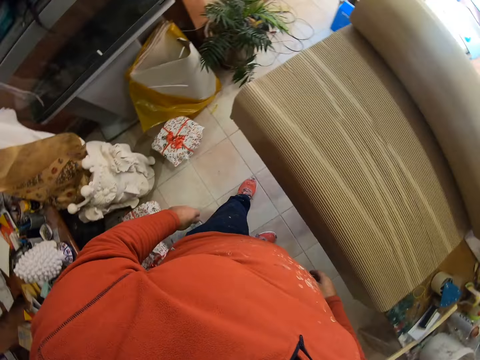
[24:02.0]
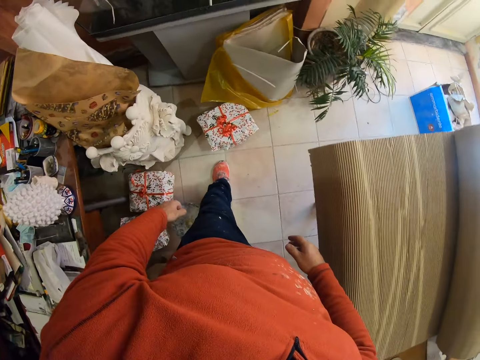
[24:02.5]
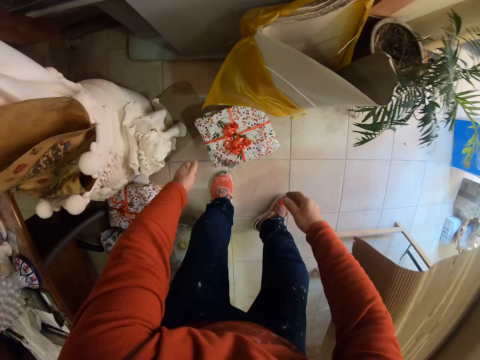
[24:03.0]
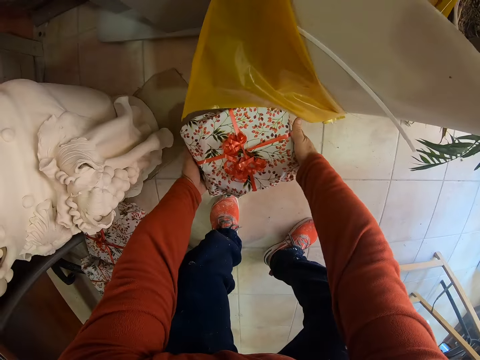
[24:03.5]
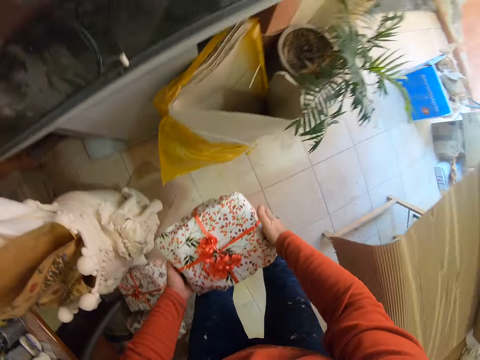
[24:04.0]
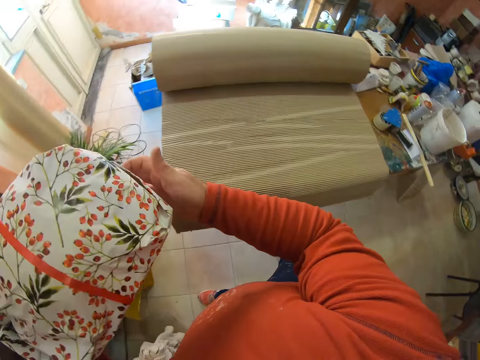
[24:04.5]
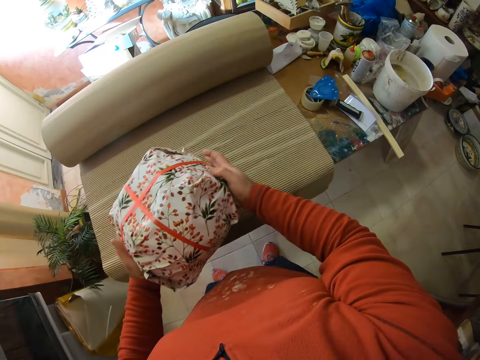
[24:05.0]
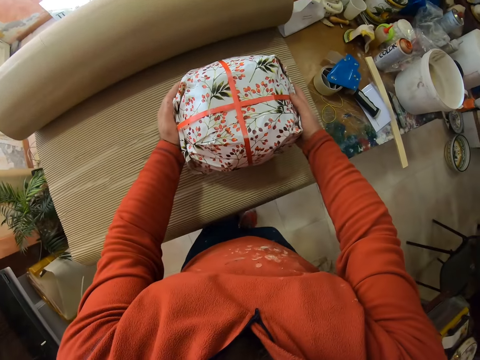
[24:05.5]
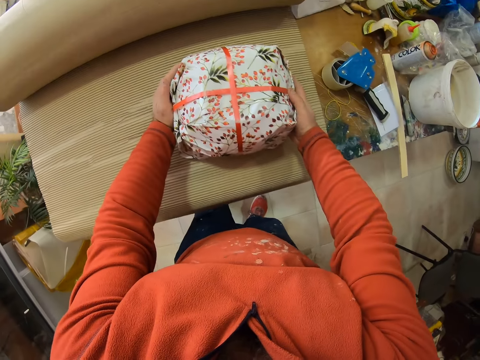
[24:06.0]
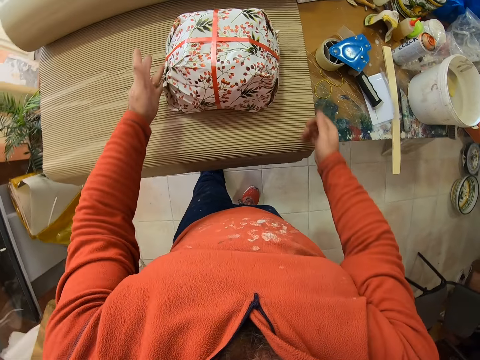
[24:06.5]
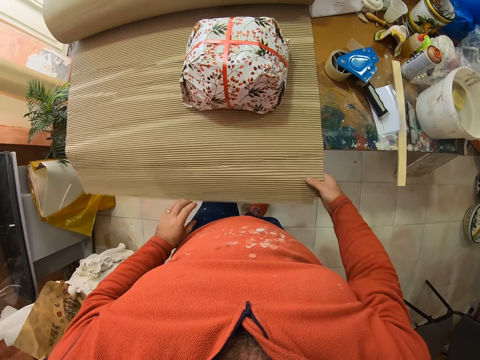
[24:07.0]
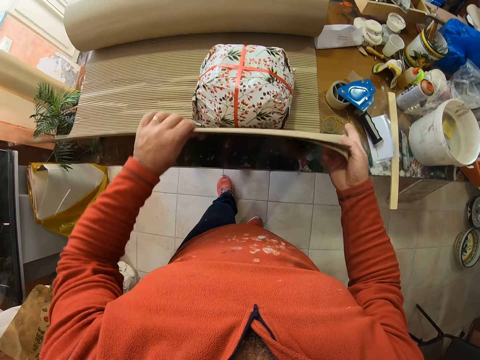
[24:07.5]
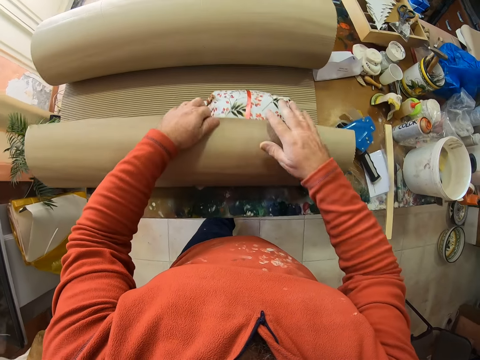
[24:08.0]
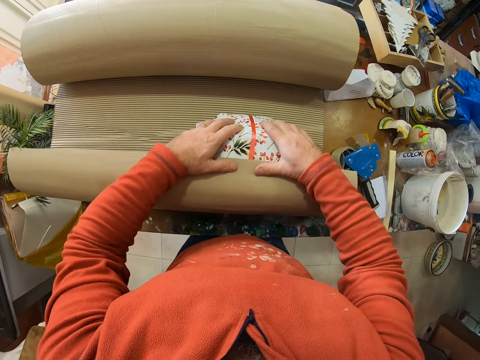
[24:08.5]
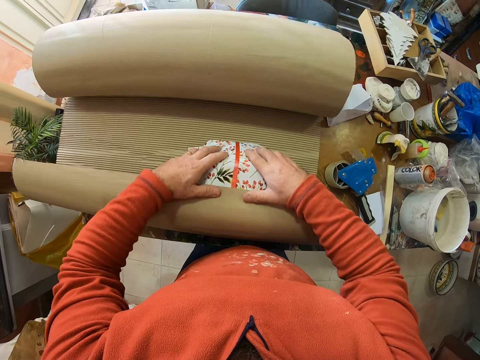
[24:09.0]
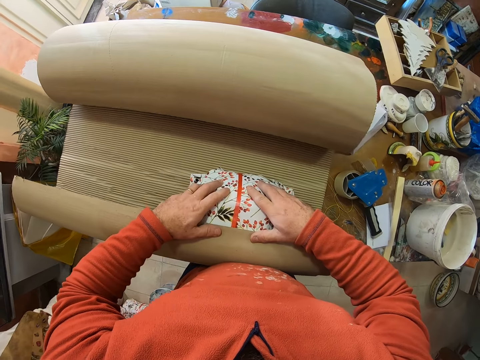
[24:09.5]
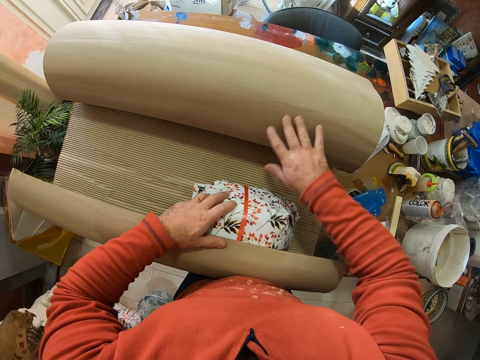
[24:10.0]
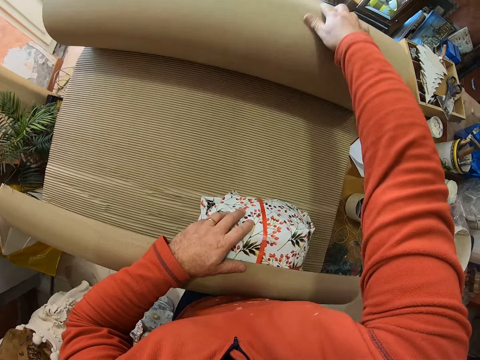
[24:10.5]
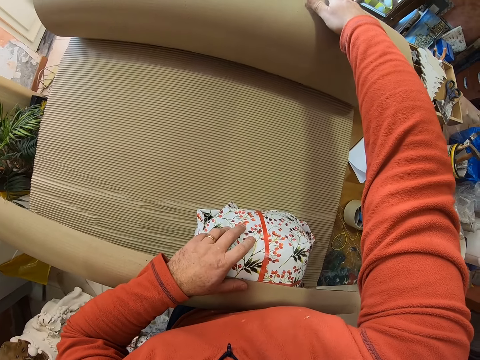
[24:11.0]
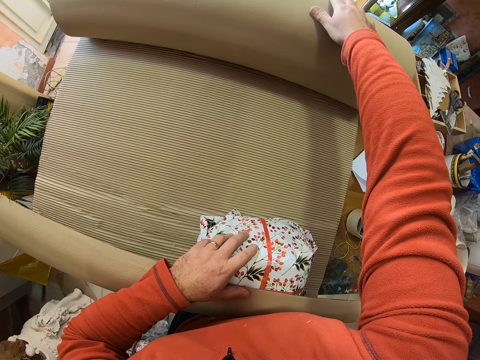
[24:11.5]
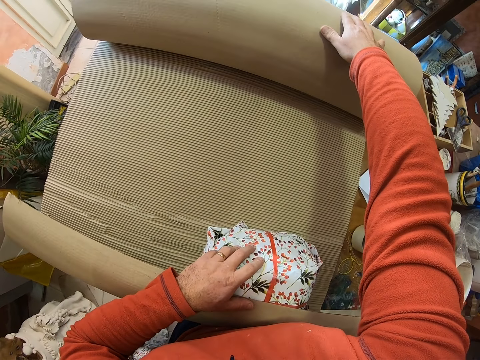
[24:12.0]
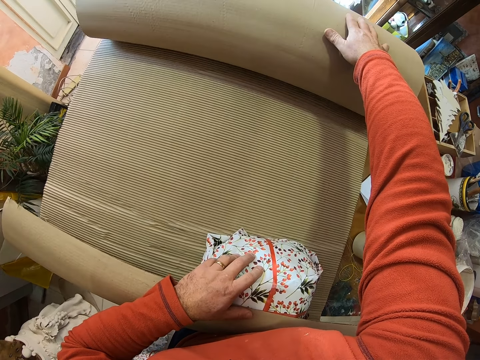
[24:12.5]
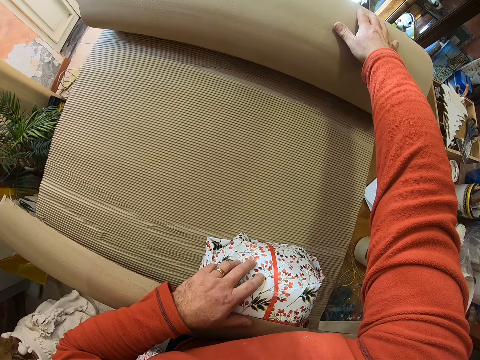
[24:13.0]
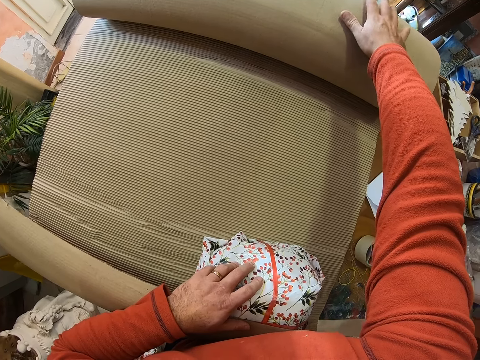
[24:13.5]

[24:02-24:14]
The camera wearer picks up a parcel from the floor. They put the parcel on the brown paper. They wrap the parcel with the brown paper. They unroll the brown paper.

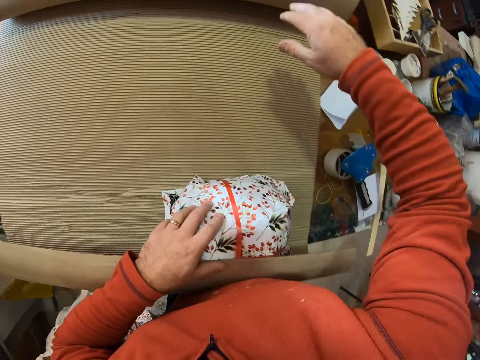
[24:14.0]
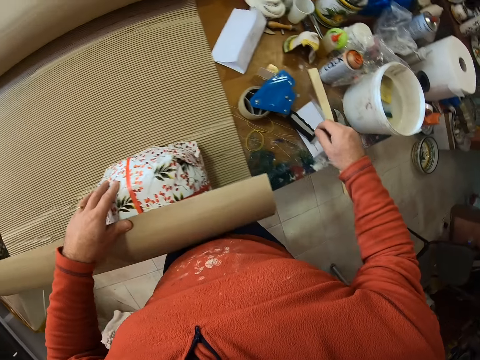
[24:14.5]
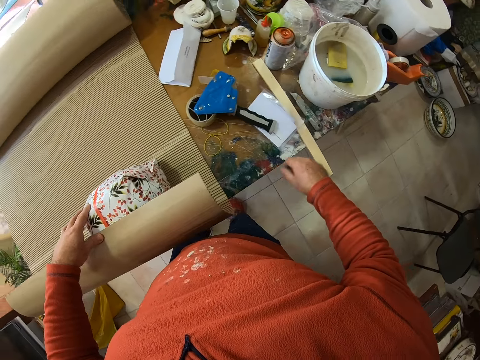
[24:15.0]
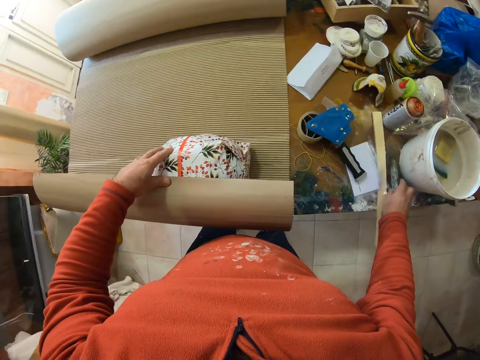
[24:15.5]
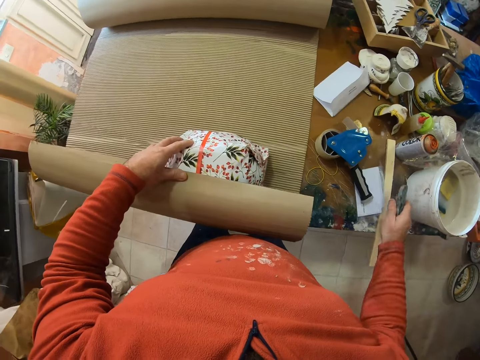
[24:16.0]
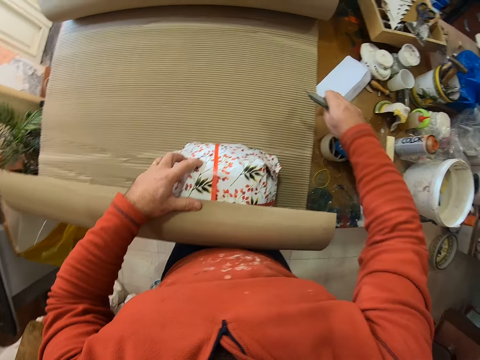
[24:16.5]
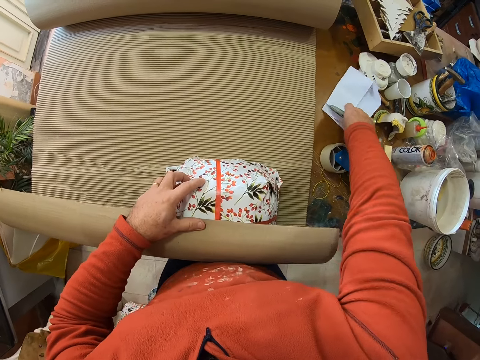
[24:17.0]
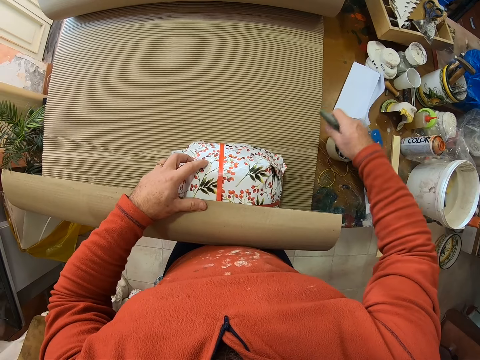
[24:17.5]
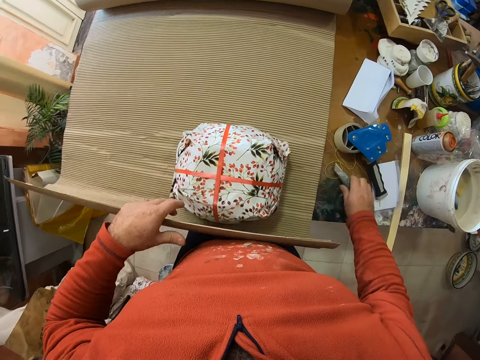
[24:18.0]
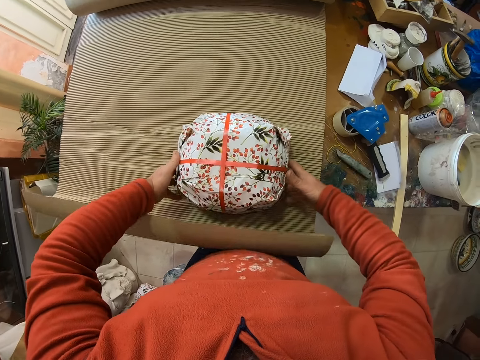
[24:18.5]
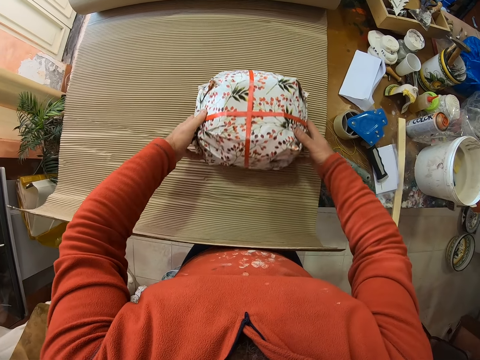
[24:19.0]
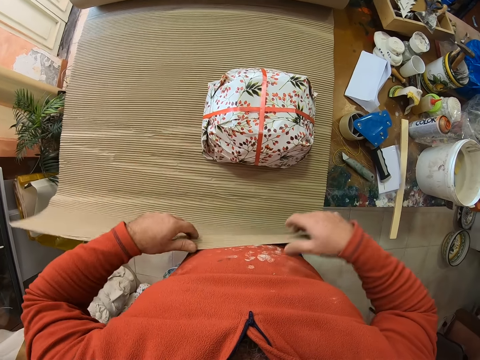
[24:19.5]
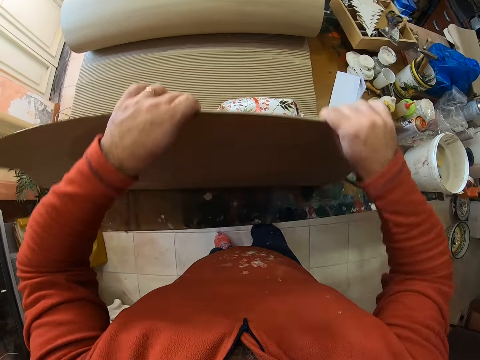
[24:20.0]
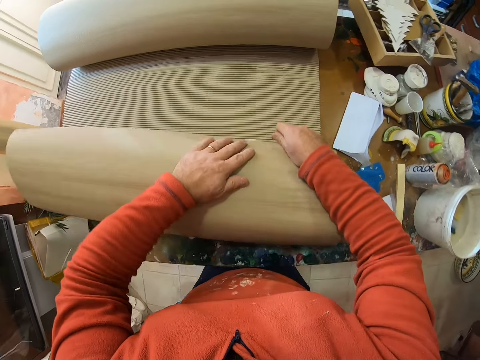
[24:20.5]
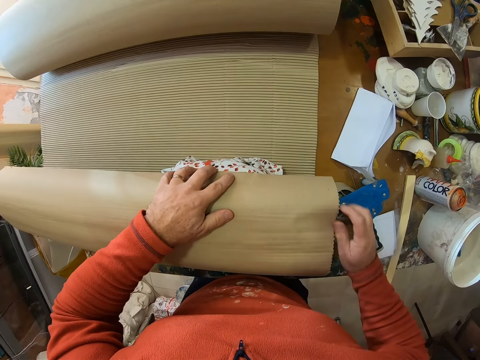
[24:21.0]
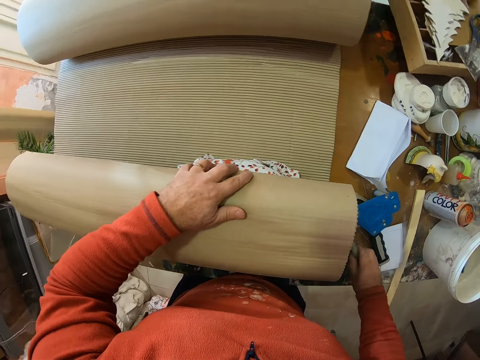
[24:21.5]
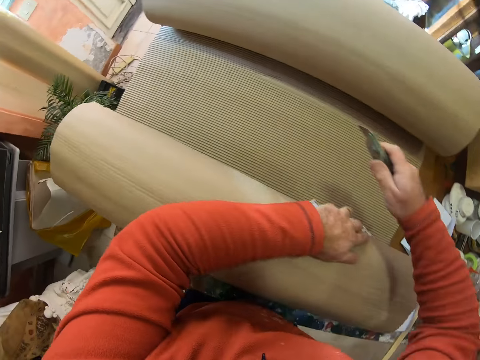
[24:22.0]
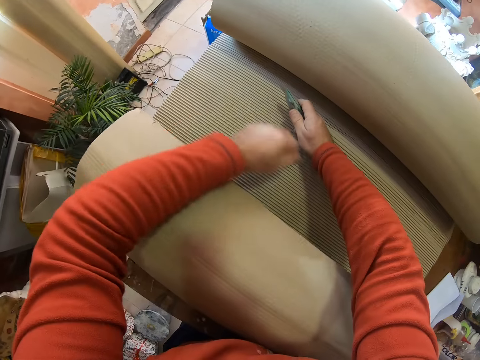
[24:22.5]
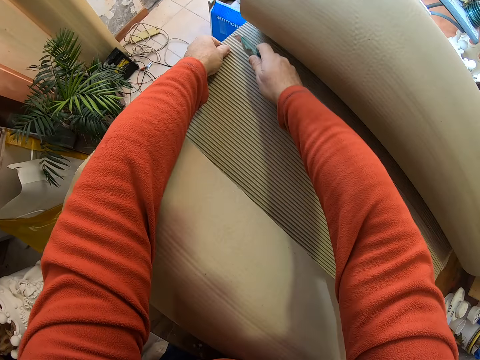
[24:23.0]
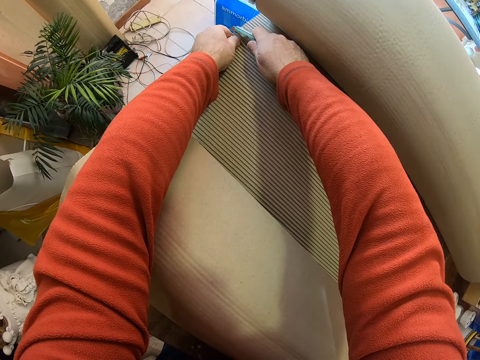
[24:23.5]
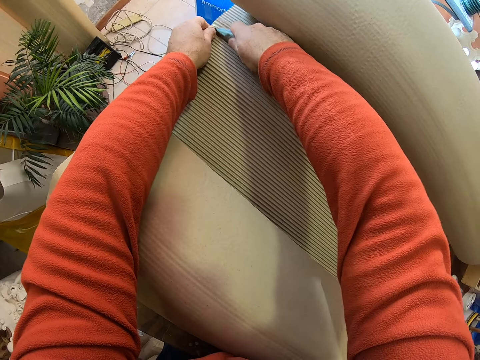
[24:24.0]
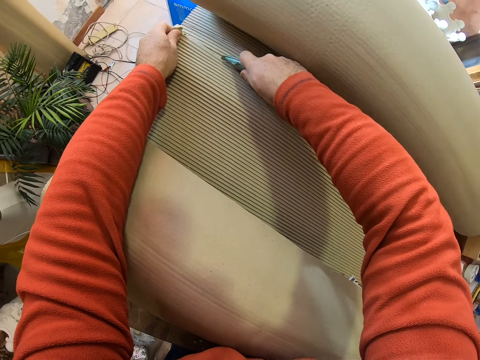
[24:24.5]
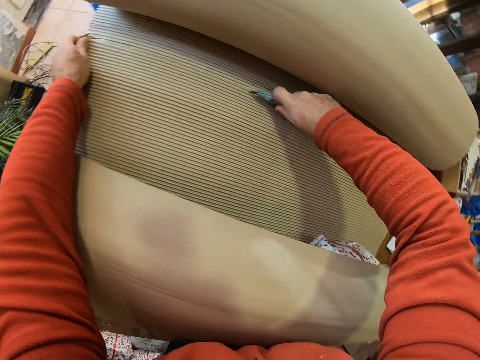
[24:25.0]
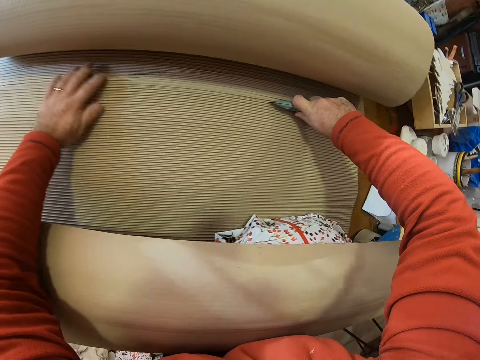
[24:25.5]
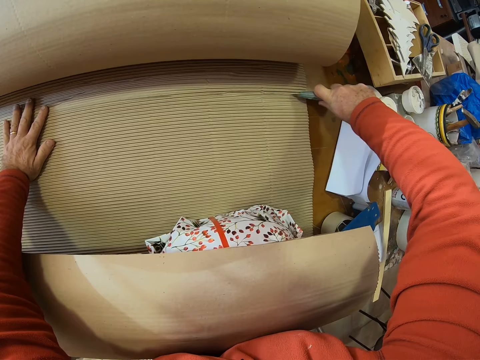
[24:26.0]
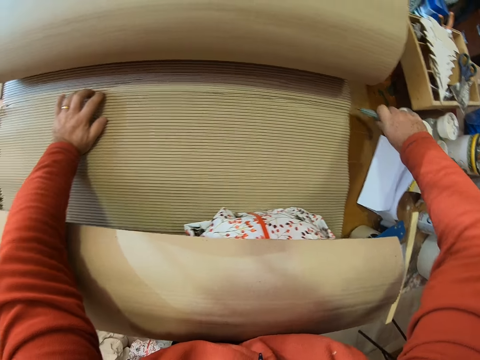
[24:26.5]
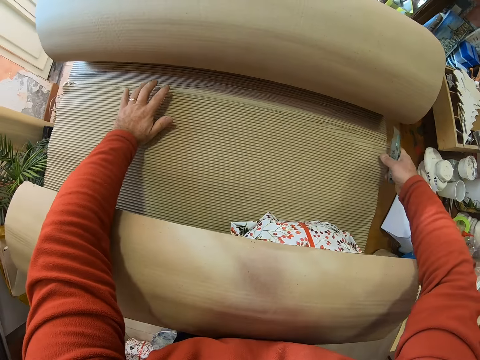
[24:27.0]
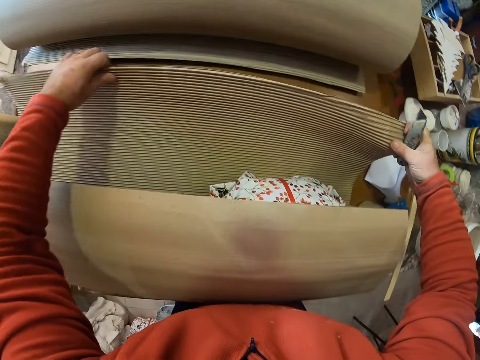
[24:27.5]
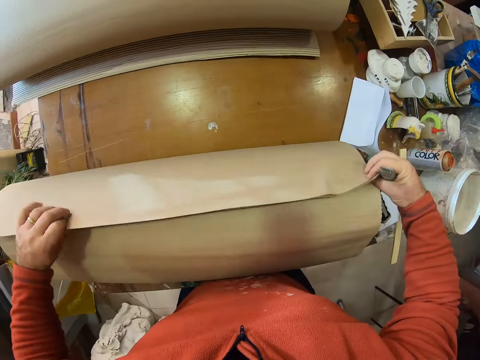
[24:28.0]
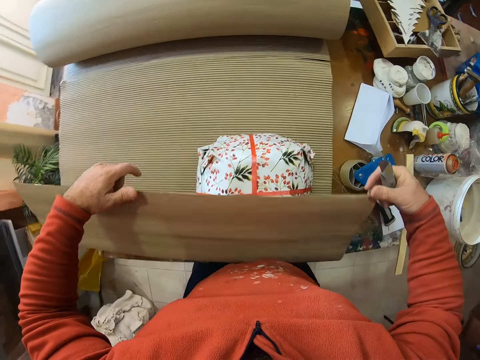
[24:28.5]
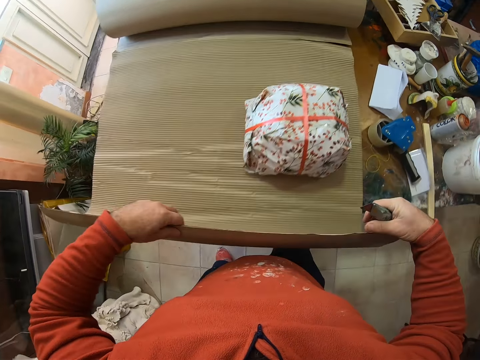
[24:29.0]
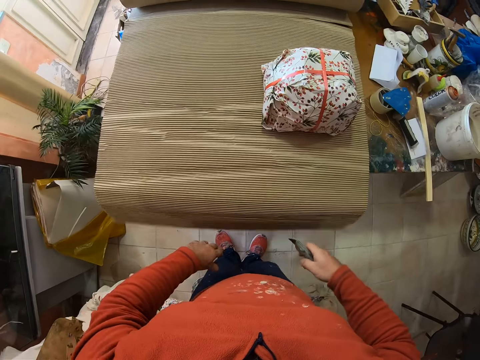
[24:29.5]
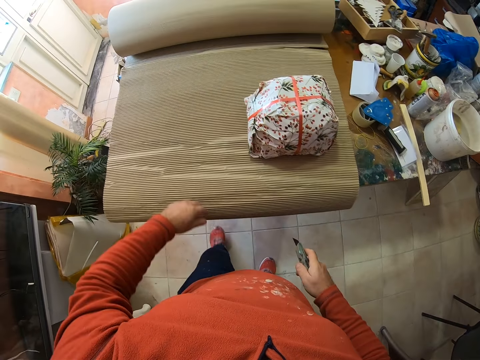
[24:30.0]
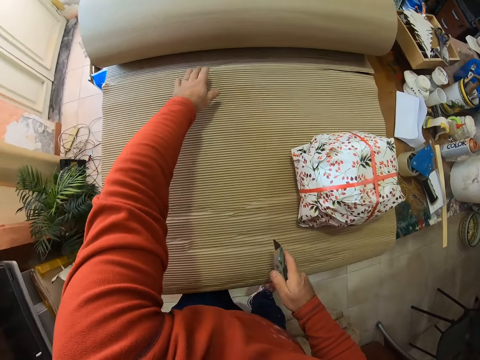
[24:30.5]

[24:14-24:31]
The camera wearer picks up the knife from the table. They extend the paper, unwrap the parcel, and move the parcel in the middle of the carton. They wrap the parcel with the brown paper. They pick up the knife from the table. They cut the brown paper with the knife. They unwrap the parcel. They wrap the parcel with the carton. They open the carton.
